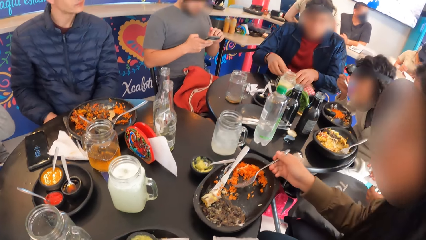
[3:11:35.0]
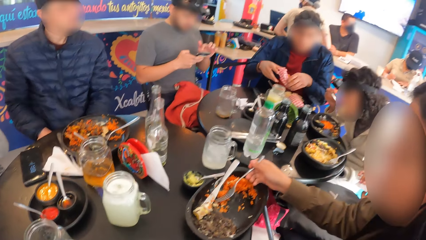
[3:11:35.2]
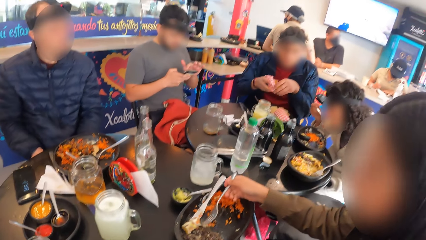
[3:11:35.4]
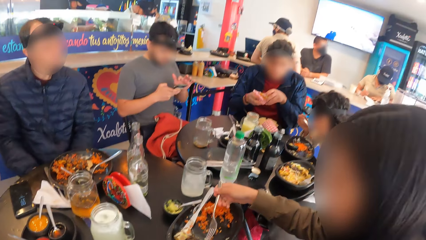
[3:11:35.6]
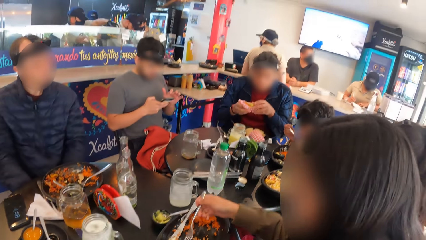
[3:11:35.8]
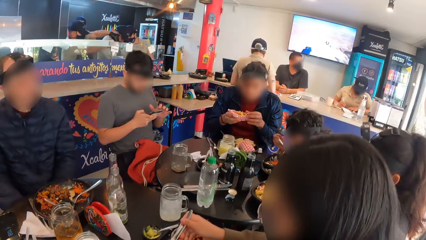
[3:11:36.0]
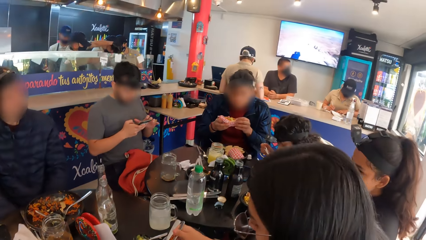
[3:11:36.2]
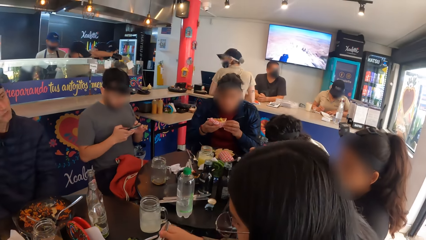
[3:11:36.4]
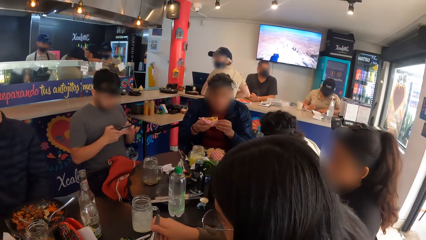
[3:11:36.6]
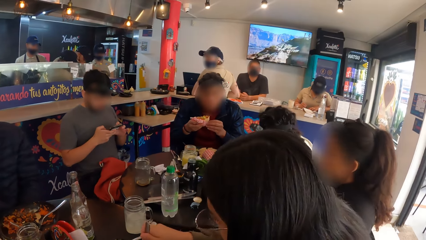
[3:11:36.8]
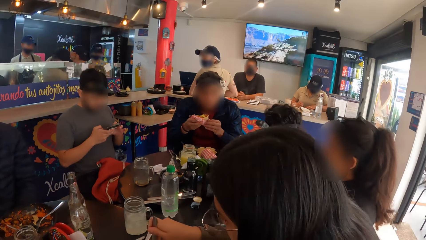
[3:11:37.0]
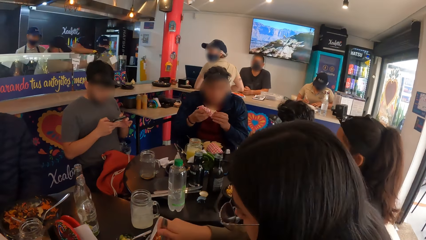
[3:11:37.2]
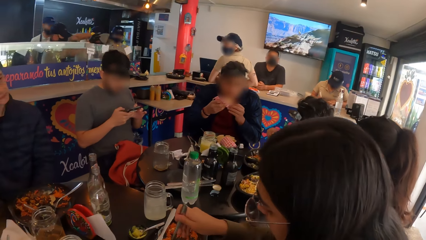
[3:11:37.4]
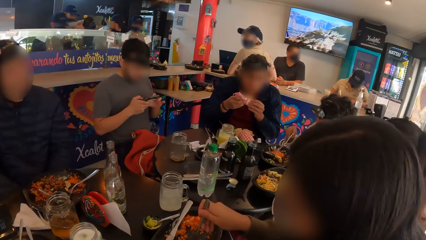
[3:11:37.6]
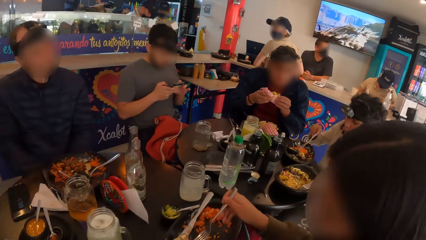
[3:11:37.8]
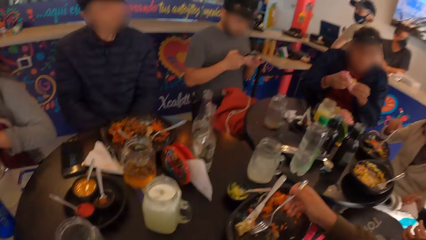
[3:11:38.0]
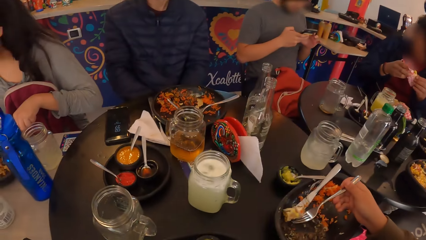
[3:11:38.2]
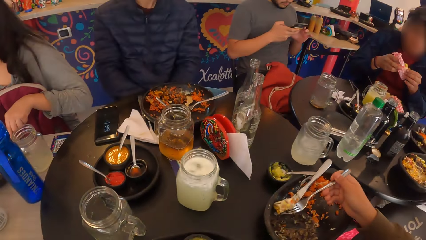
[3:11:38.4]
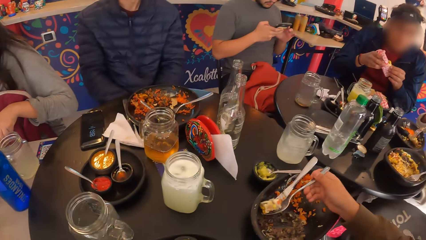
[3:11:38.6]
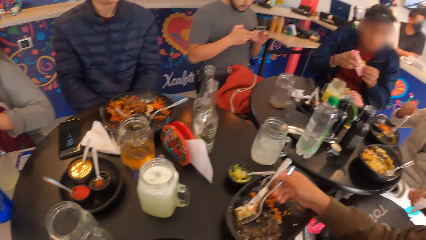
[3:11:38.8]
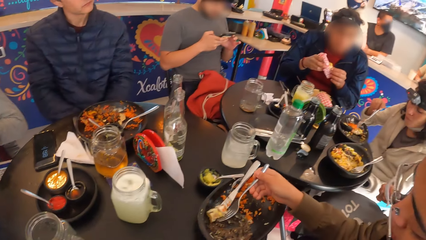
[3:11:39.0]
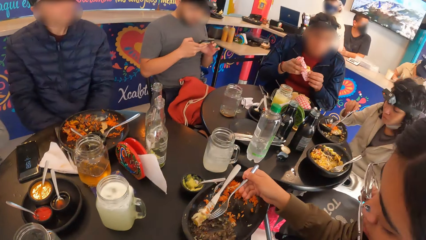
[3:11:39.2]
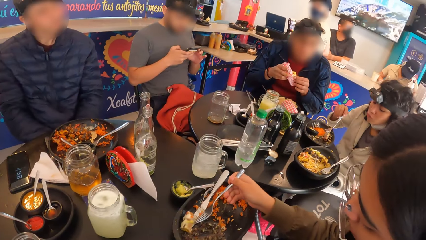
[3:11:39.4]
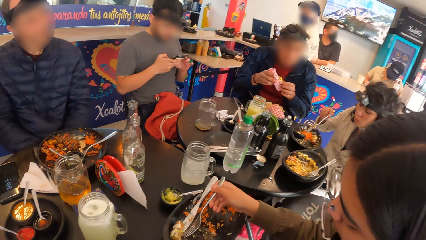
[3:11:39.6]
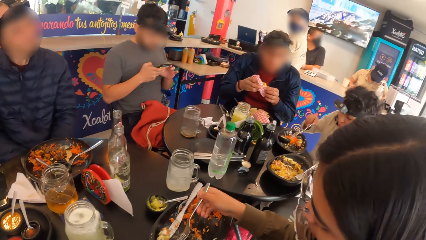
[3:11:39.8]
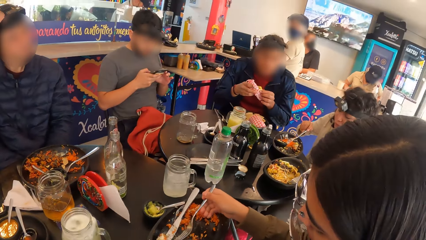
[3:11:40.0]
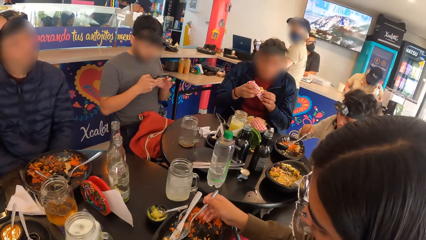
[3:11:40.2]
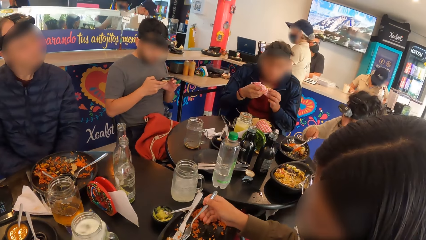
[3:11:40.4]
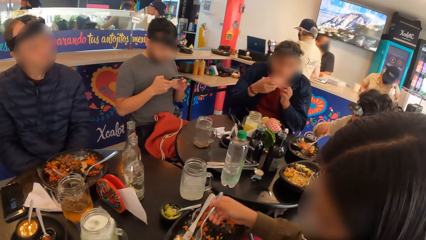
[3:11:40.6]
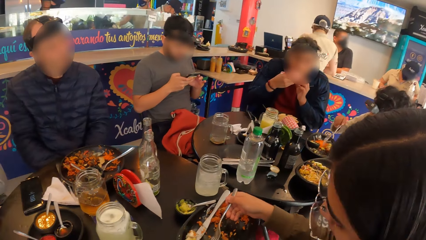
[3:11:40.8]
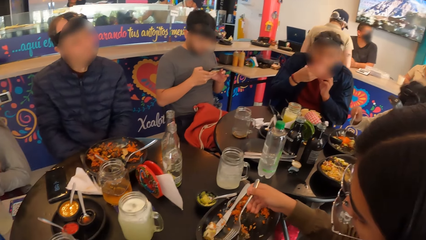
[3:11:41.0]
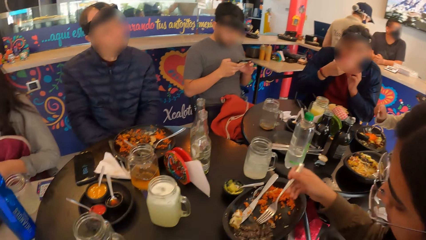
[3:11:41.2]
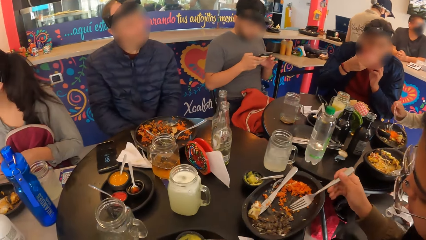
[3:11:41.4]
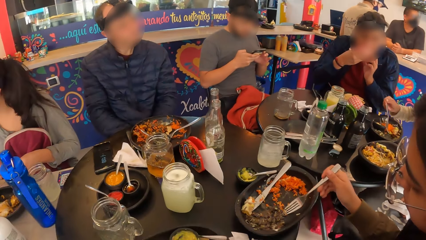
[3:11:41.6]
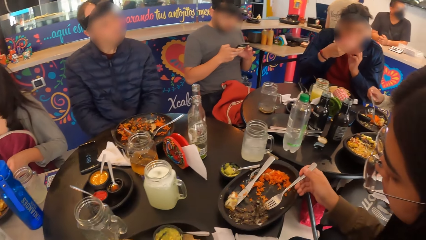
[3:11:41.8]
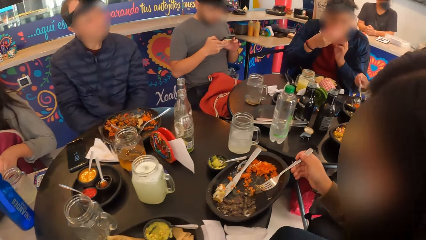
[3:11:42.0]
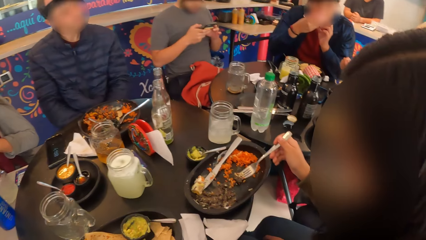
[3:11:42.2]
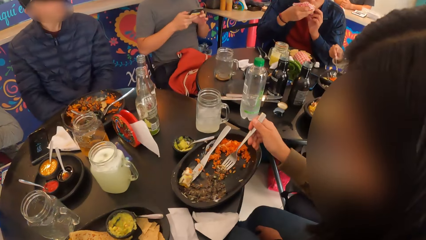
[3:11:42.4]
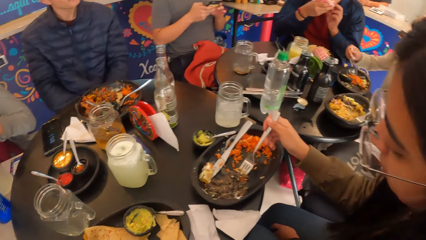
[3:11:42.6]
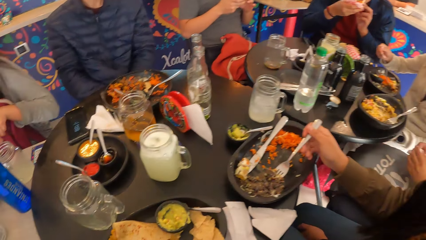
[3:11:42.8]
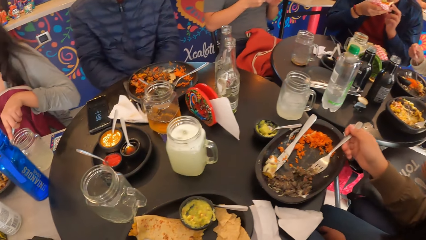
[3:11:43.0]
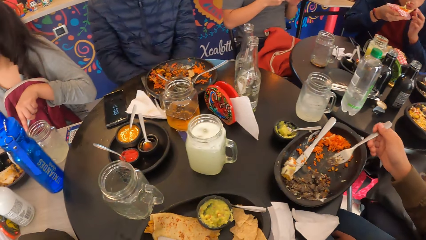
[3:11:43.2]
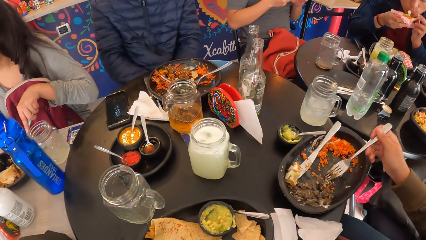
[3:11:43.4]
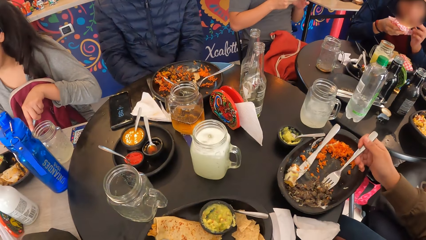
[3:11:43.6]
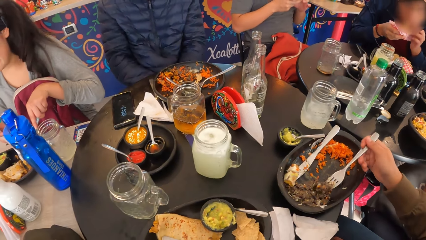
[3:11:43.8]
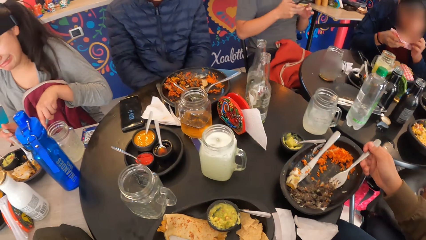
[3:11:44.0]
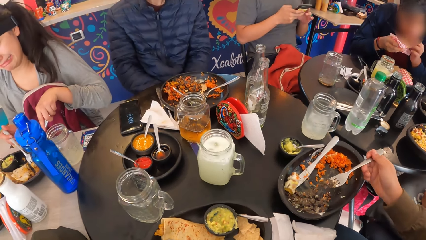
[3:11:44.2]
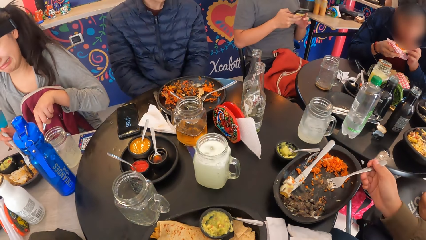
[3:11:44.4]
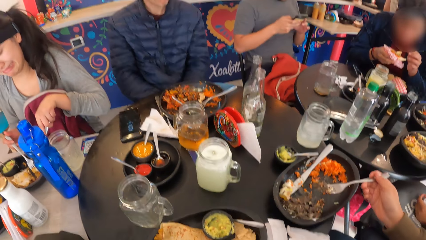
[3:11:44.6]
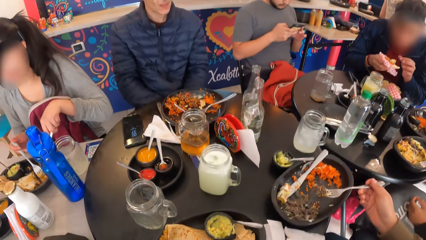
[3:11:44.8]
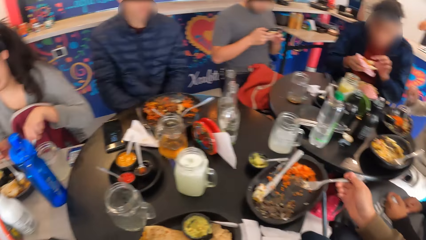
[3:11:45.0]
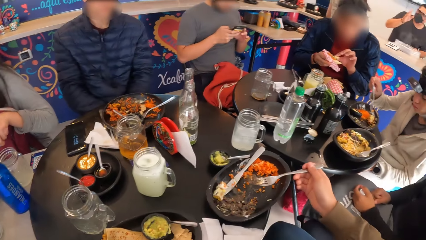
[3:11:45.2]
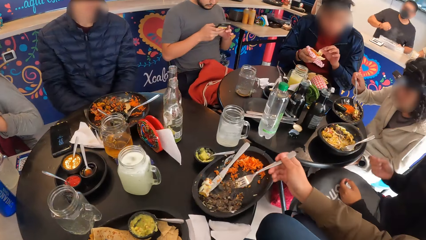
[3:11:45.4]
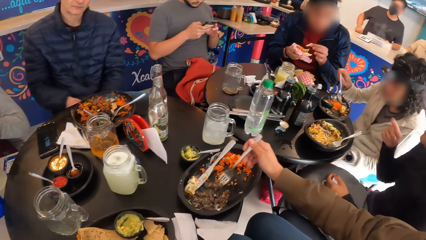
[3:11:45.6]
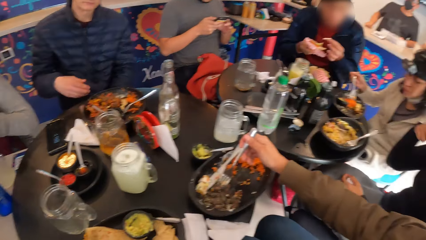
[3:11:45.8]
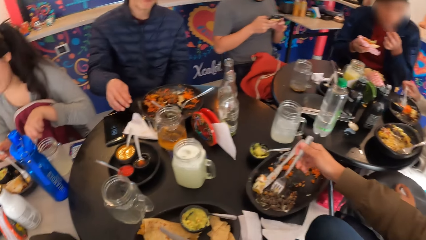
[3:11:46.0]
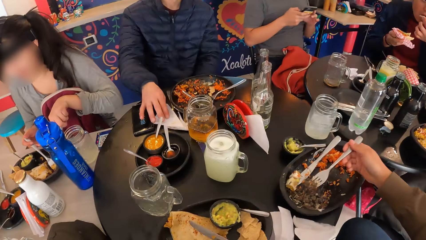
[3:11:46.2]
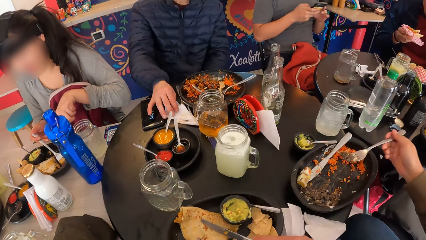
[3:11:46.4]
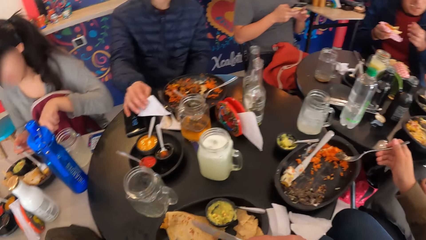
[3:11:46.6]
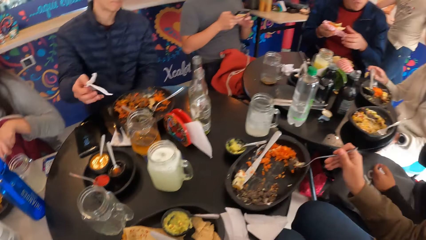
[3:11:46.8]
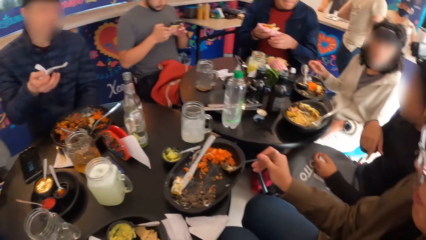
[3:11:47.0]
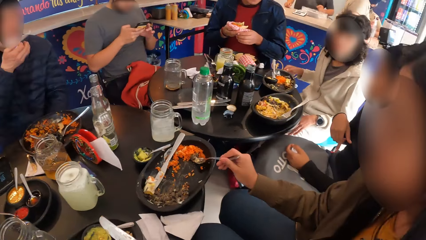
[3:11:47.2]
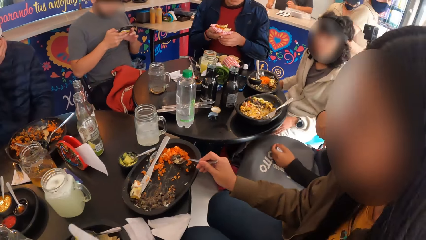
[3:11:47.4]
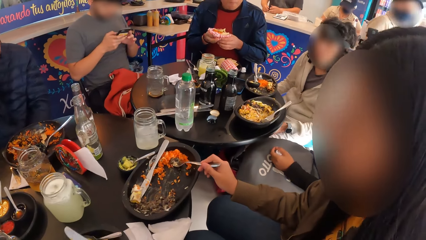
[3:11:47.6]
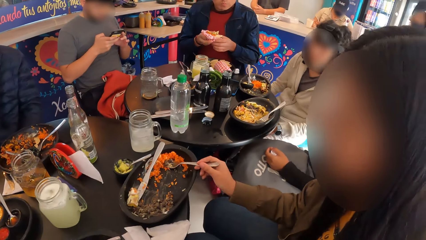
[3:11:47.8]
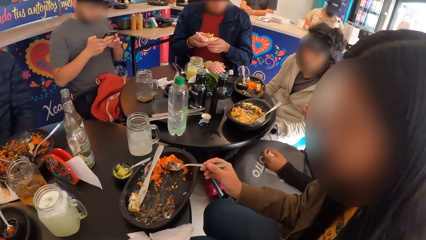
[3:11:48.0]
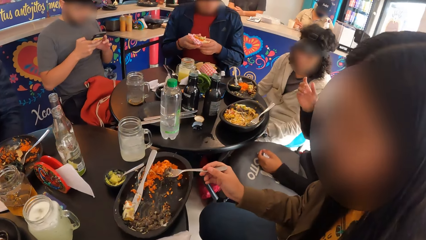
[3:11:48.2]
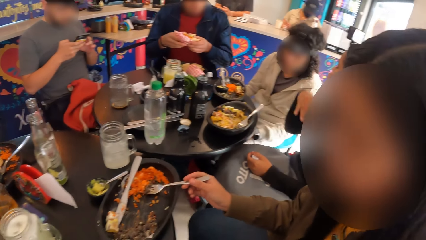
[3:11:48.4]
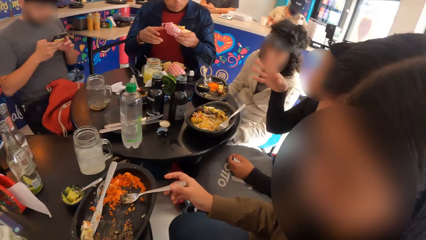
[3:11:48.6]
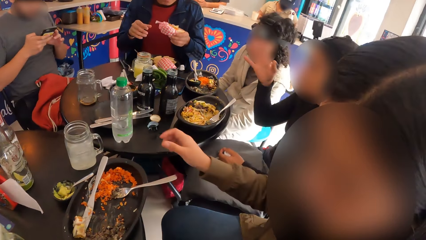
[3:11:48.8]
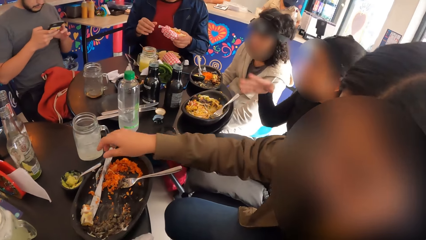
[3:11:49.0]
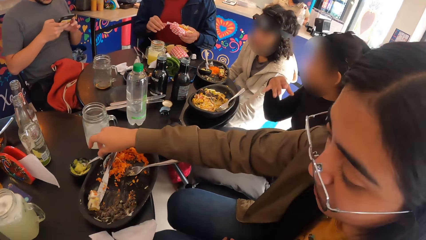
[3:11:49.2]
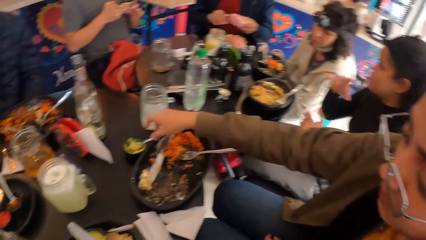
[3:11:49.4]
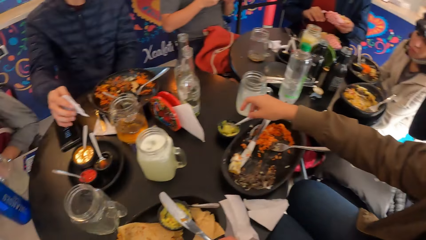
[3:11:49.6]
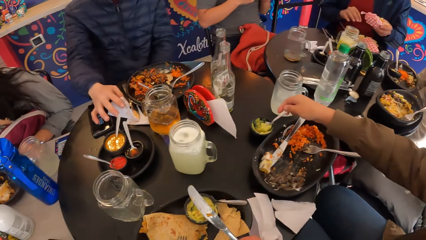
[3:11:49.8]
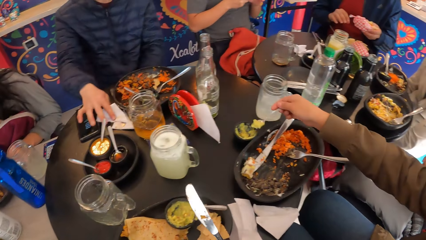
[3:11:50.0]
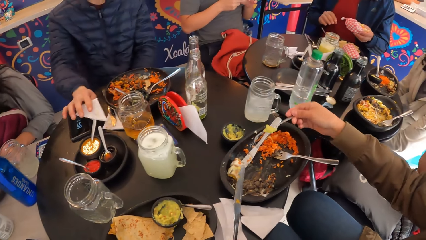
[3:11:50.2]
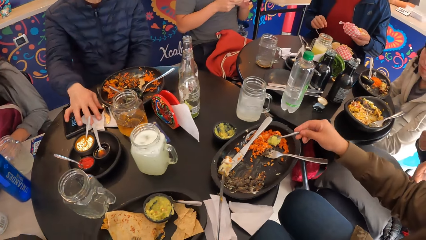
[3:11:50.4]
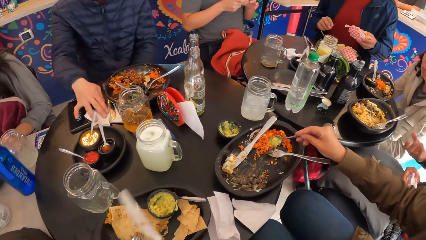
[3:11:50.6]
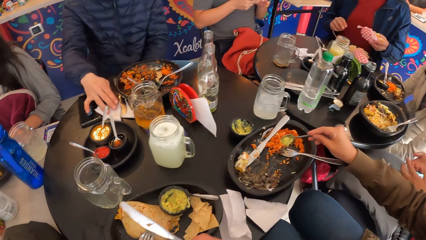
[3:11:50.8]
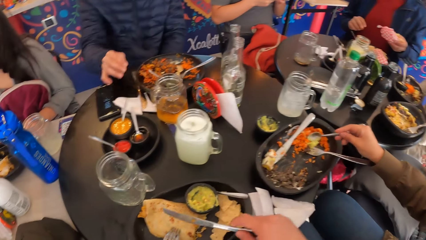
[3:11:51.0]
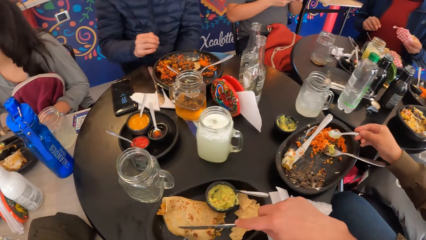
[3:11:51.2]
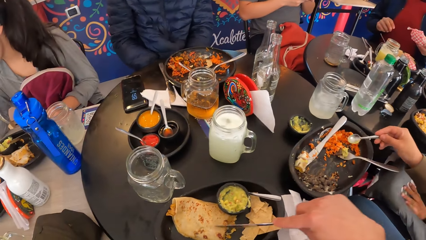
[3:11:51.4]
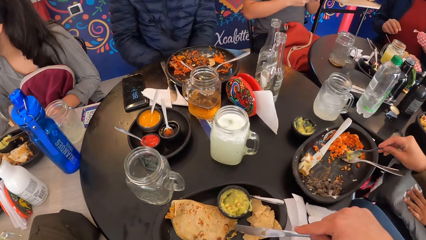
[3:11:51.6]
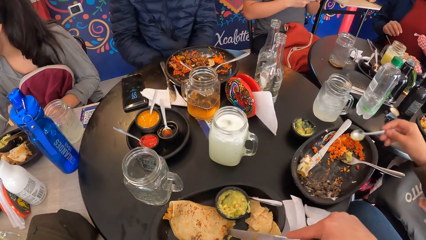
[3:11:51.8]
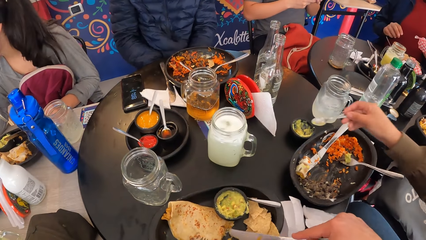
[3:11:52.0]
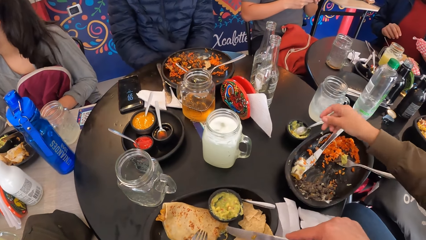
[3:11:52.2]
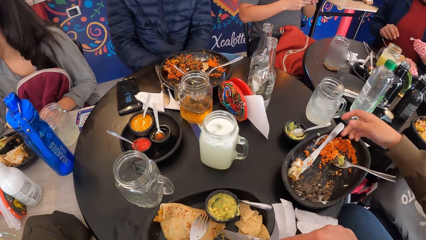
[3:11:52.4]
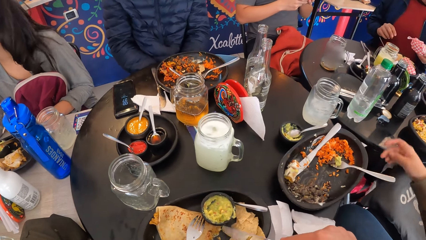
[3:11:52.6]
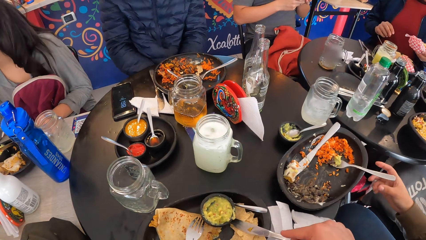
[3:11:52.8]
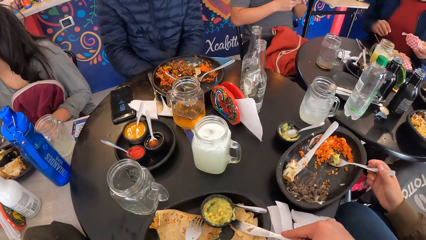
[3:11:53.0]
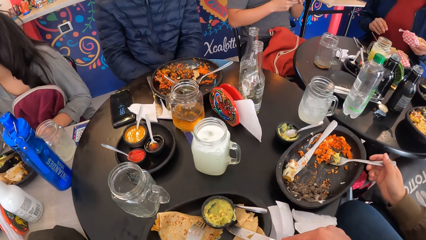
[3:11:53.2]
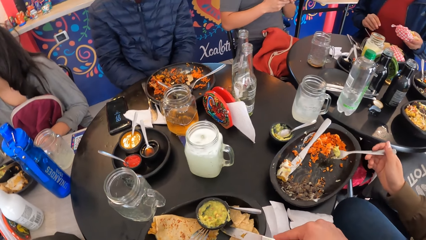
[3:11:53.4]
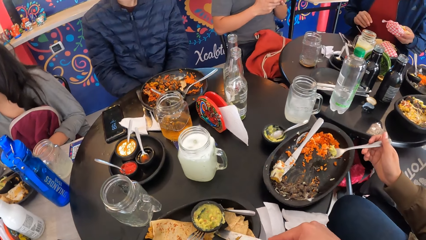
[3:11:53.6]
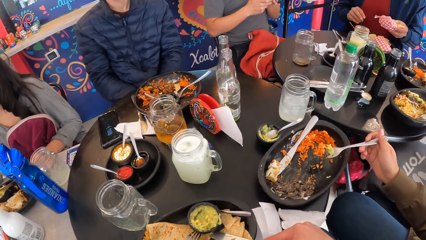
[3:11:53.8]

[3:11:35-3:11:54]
A man operates the phone with both hands. Another man takes a taco from the table with both hands. The second man eats the taco with both hands. A woman mixes the minced meat with the rice with the fork in her right hand. Another woman moves the rice in the plate with the fork in her right hand. The second man eats the taco with both hands. A third woman cuts the tacos with the fork and knife in both hands. The second man eats a piece of the taco in his right hand with his left hand. A third man takes the serviette from the table with his right hand. The third man wipes his mouth with the serviette in his right hand. The second man holds the tacos with both hands. The second man holds the tacos with his left hand. The first woman puts sauce from the sauce bowl into the fork with the spoon in her right hand. The third man drops the serviette on the table with his right hand. The camera wearer picks up the knife from the plate with his right hand. He cuts the tacos with the knife in his right hand. The first woman drops the spoon into the sauce bowl with her right hand and carries the rice and sauce in the fork with her right hand.
